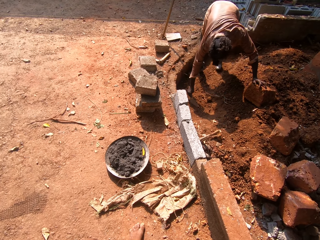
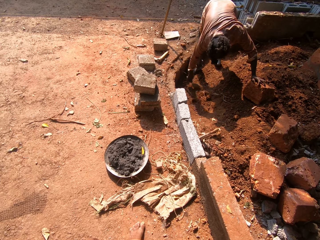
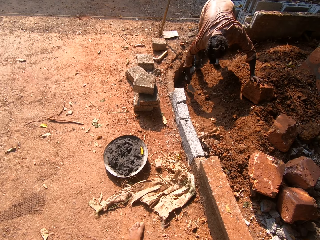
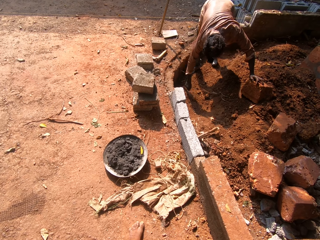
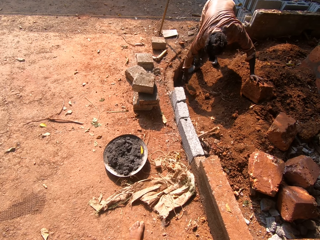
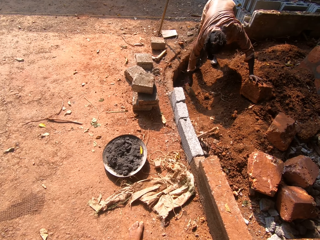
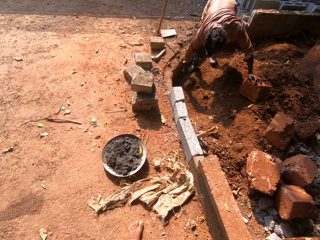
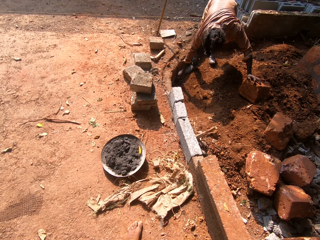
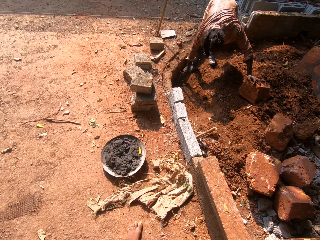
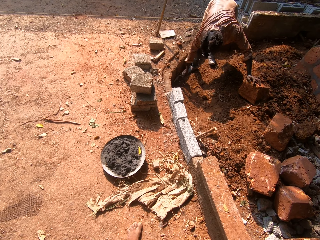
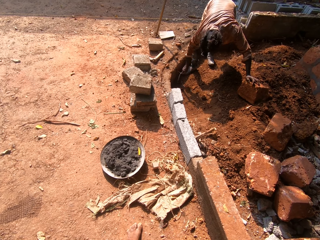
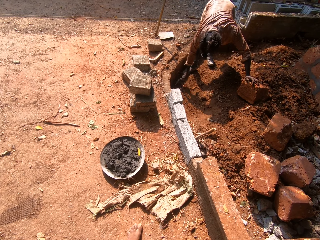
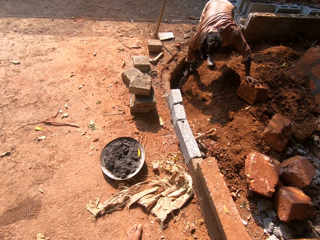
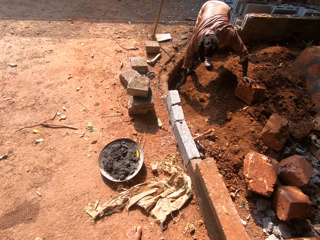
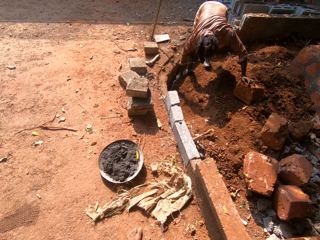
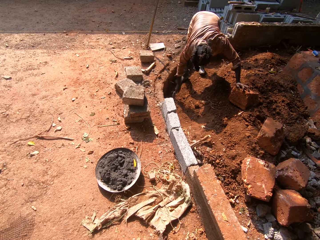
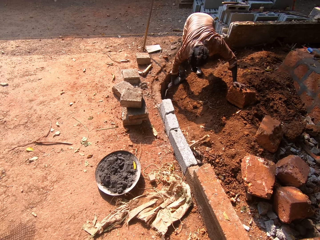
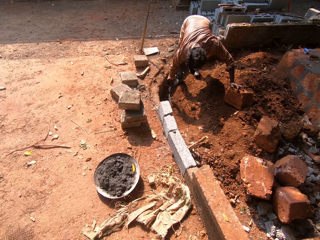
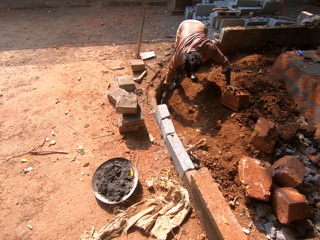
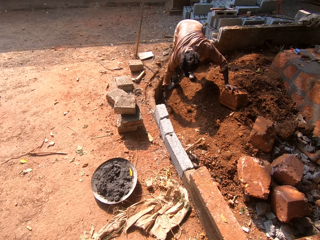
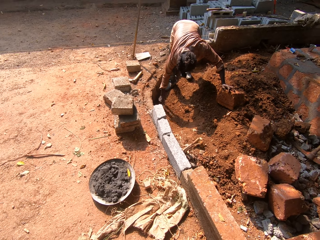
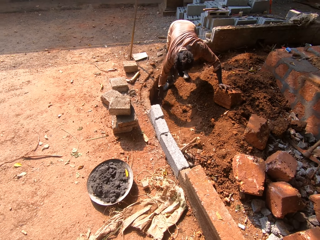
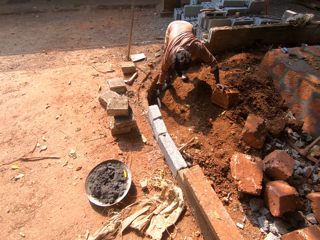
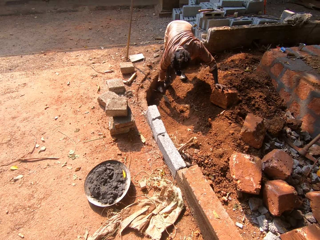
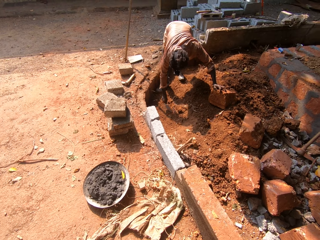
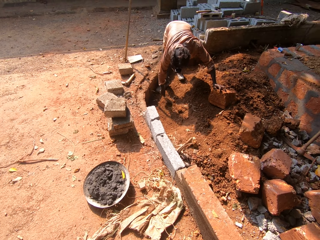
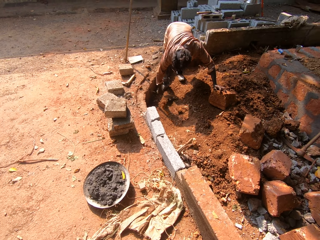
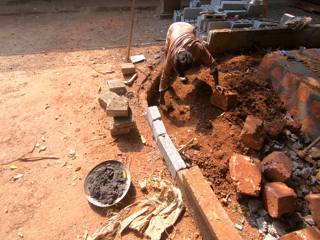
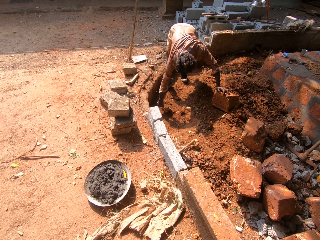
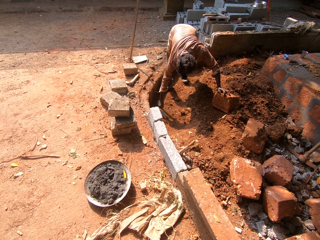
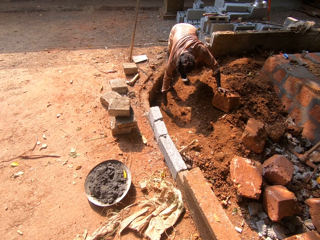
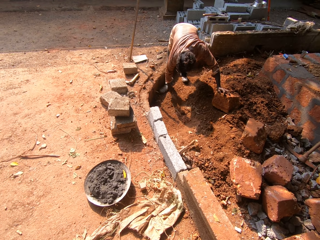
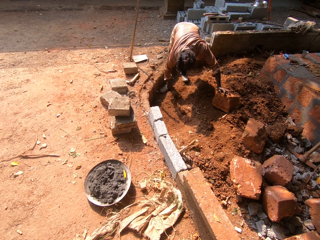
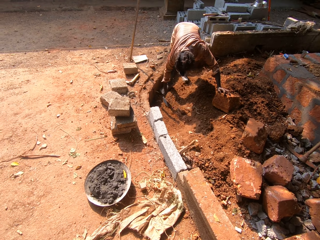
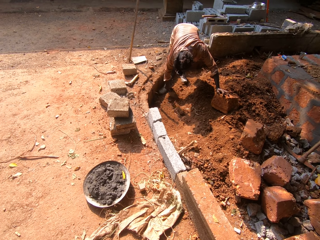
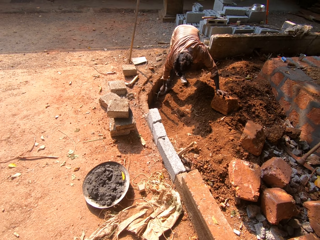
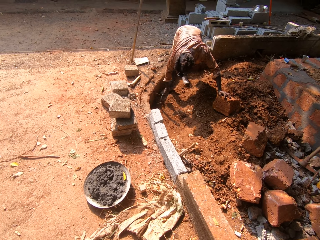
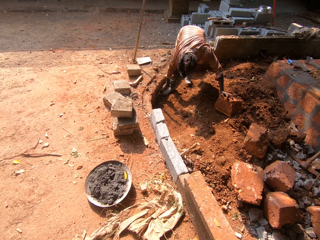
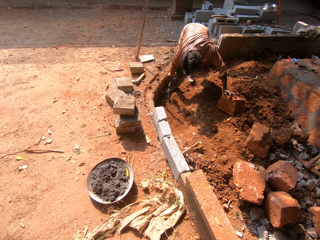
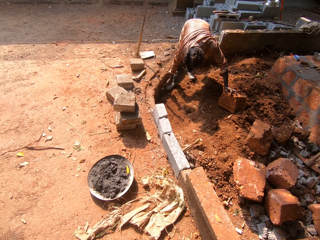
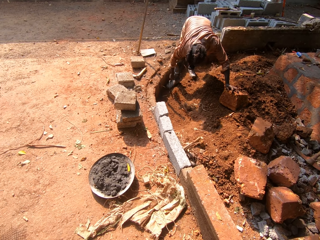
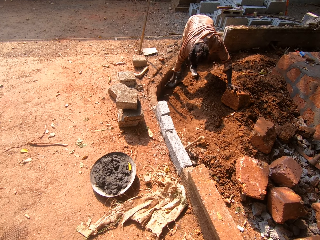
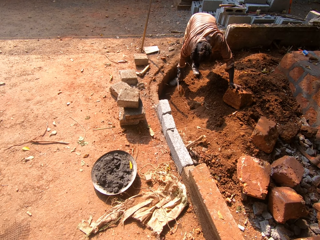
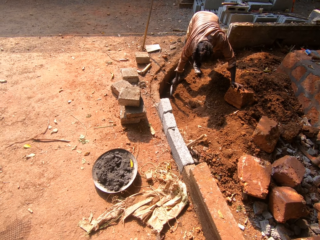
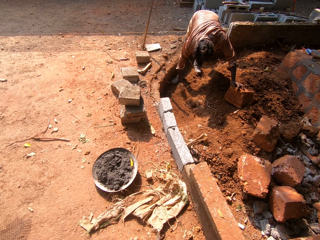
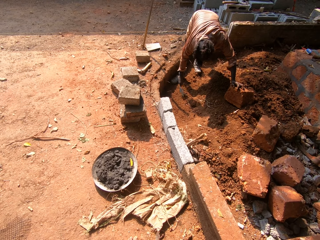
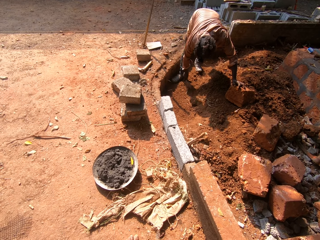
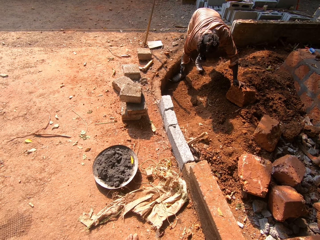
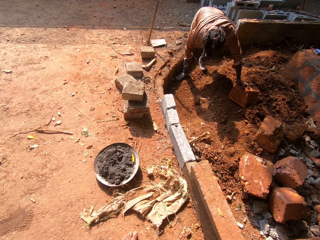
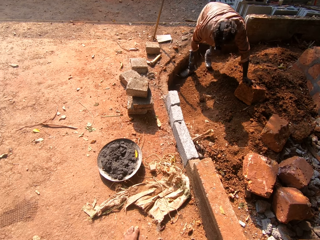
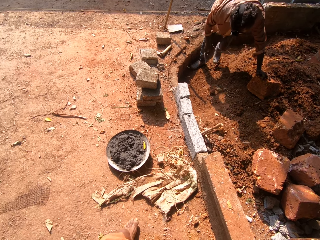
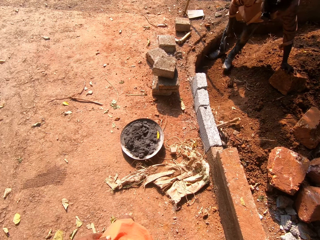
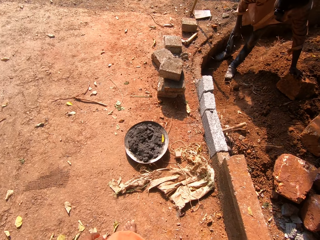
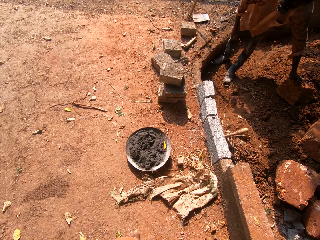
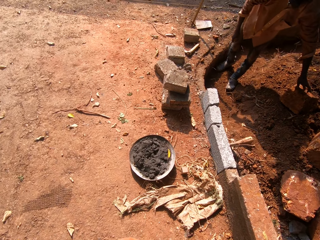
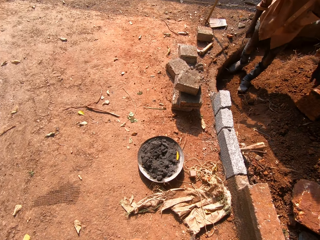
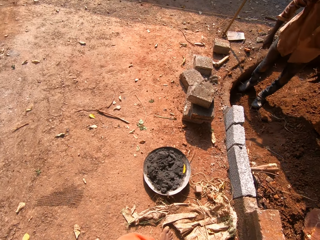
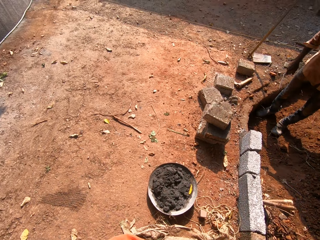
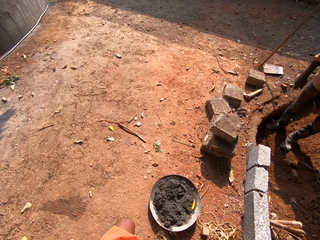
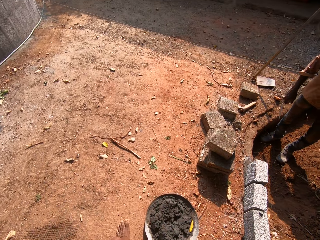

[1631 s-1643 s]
The man scrapes the soil with the hand trowel in his right hand. The man spreads the ground using the trowel. The camera wearer speaks to the man. The man levels the soil.

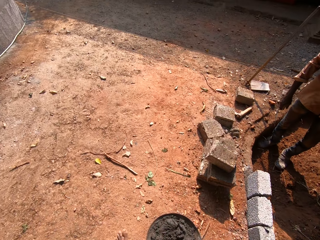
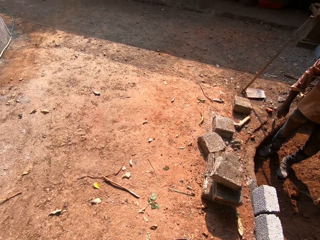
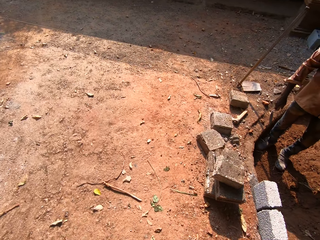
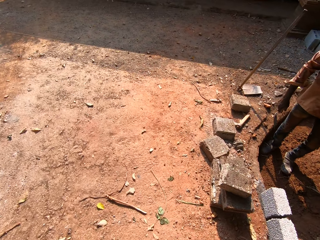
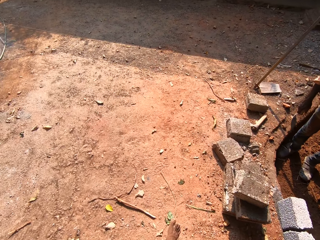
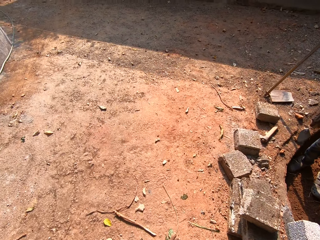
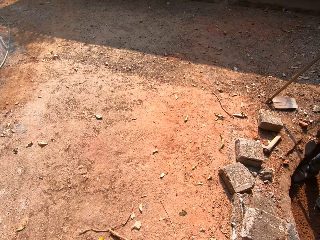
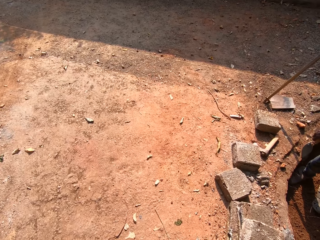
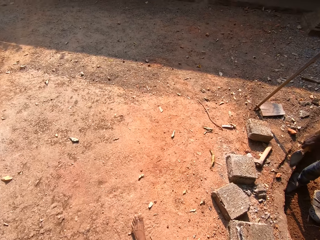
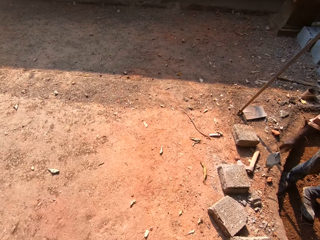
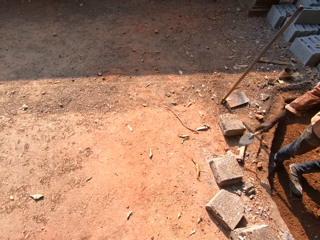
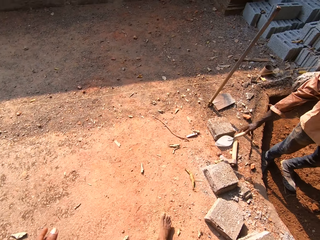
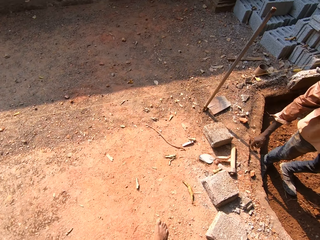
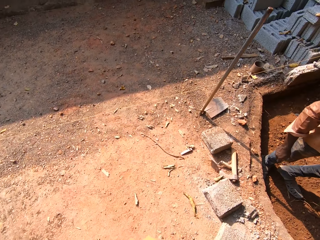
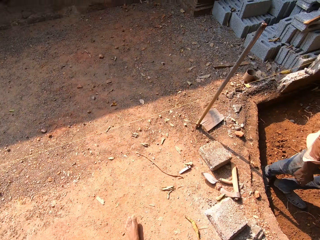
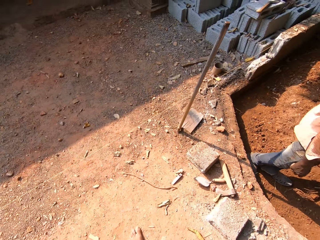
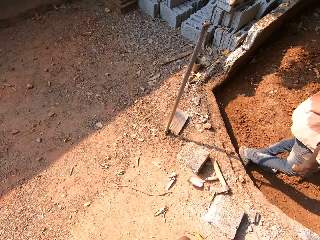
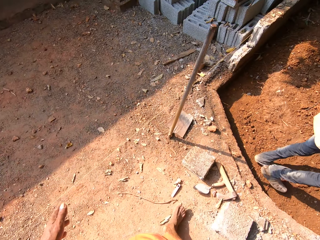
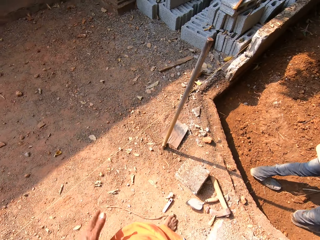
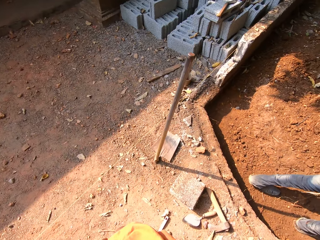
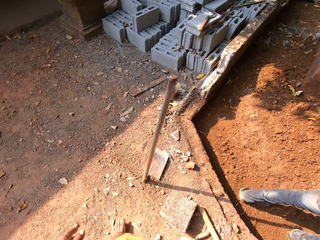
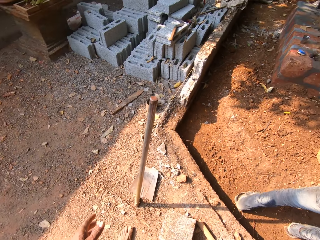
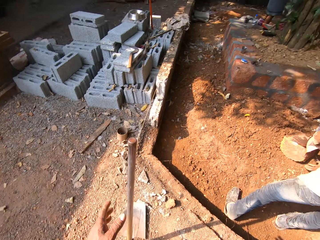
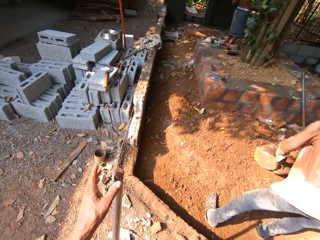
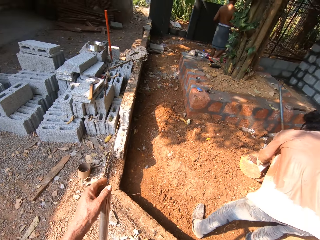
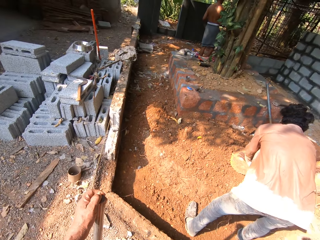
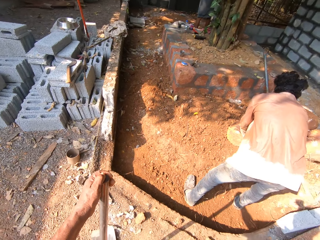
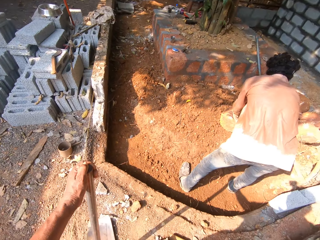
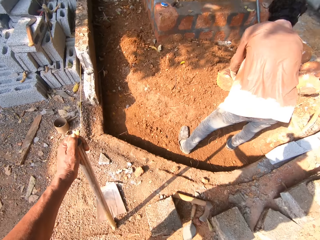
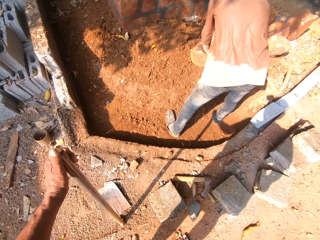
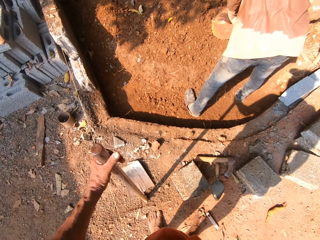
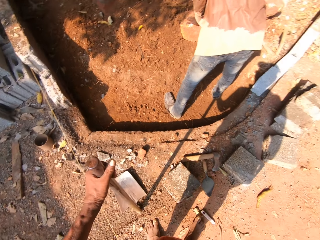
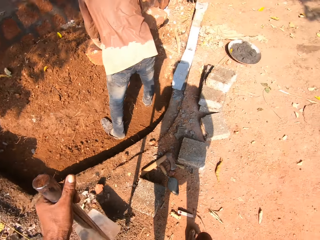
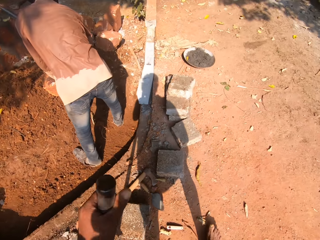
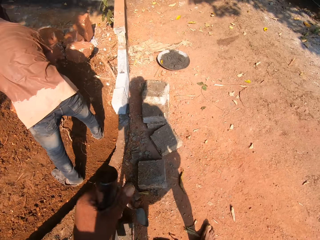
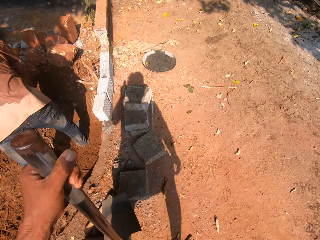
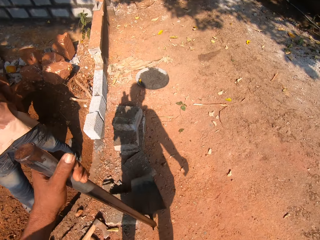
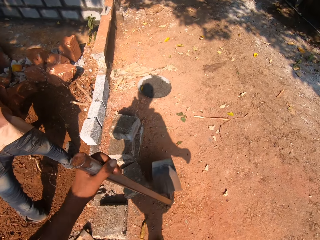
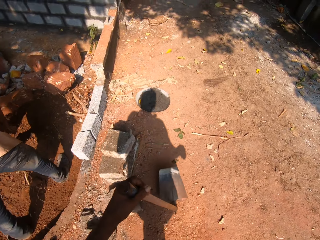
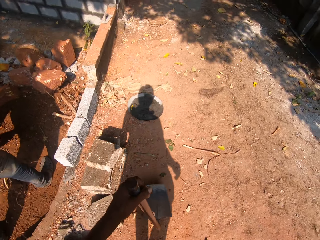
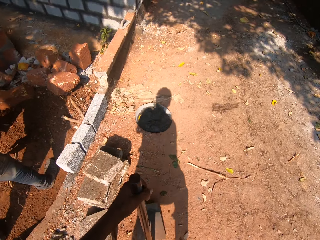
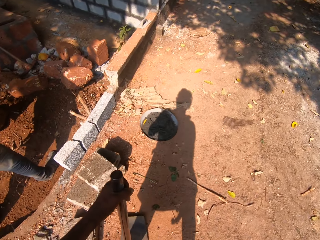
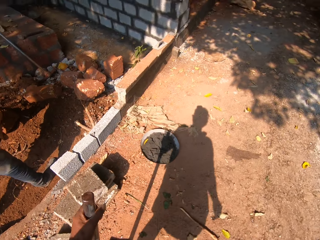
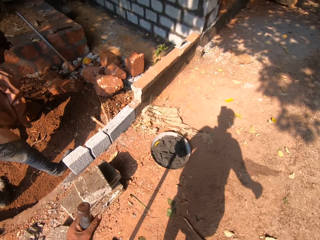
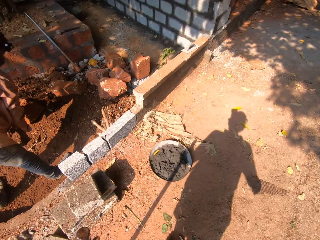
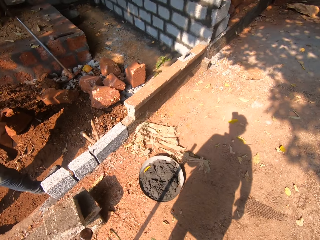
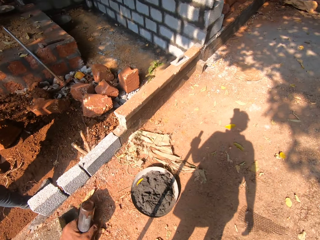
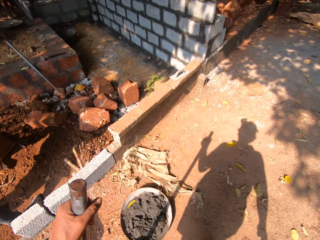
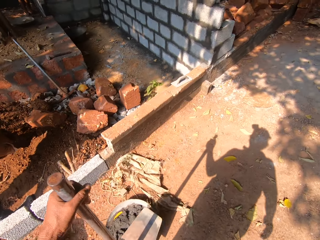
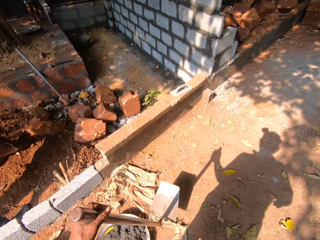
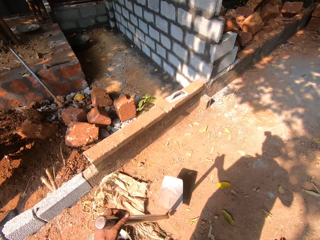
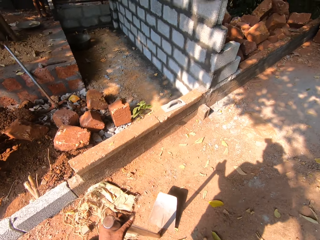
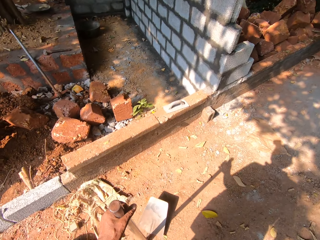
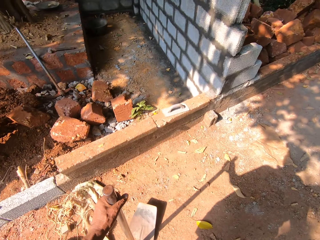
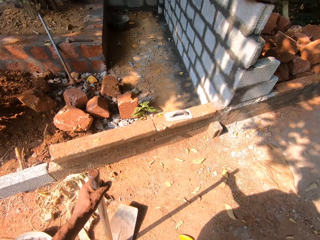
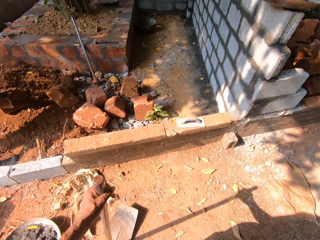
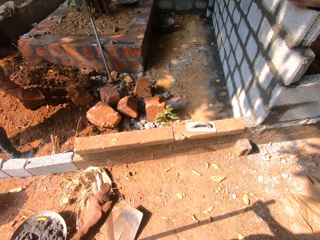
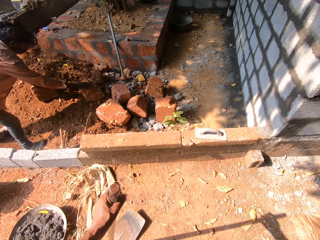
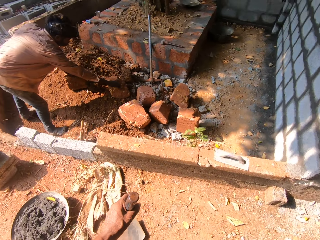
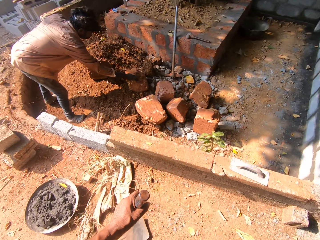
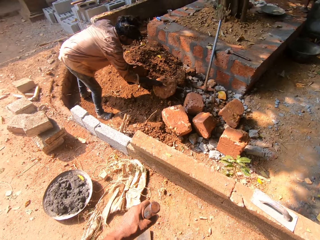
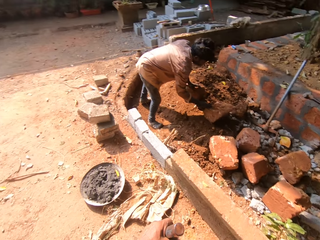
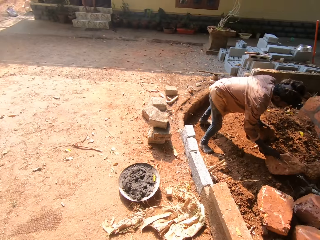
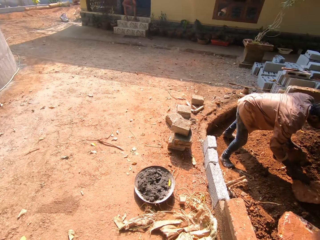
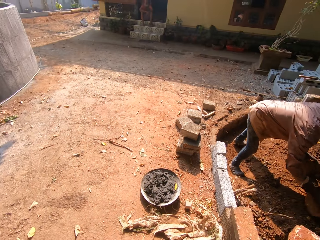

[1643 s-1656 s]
The camera wearer walks. He drops the trowel on the floor with his right hand. The man throws a trowel down. The camera wearer grabs a hoe with his left hand. He hits the floor with the hoe in his left hand. He walks. He hits the floor with the hoe in his left hand again. He speaks to the man. The man touches a brick with his right hand.
